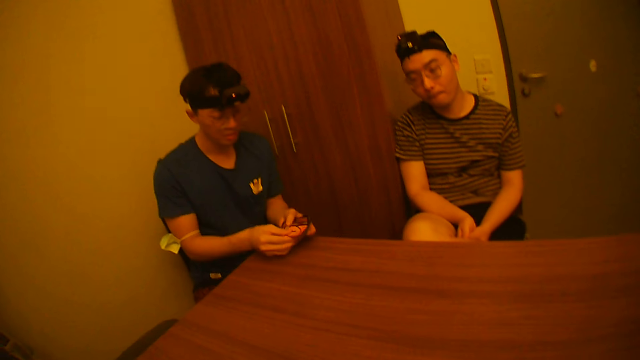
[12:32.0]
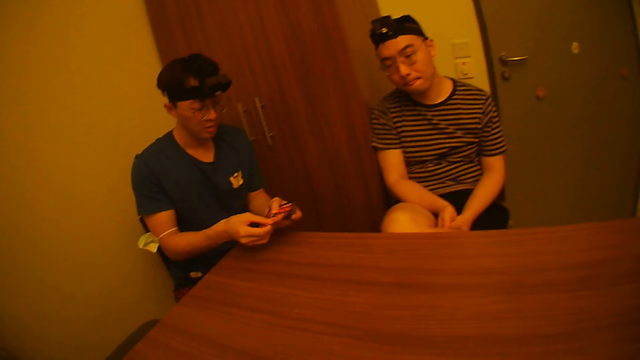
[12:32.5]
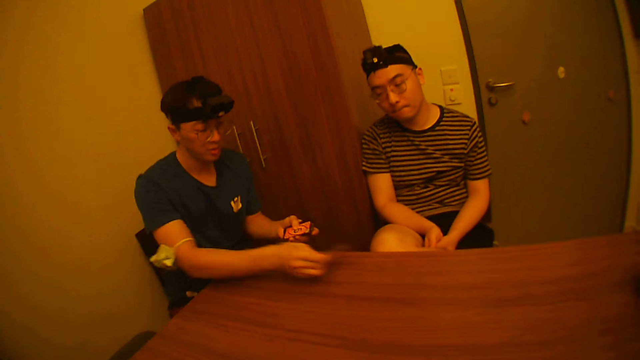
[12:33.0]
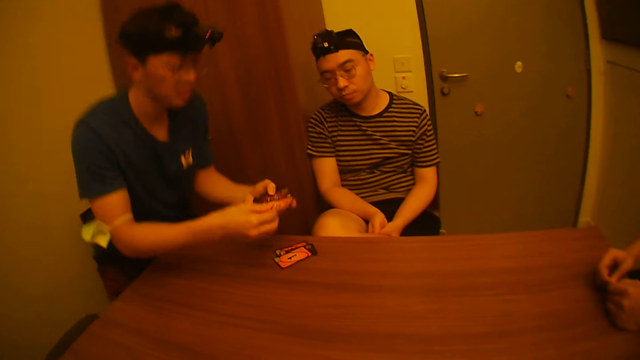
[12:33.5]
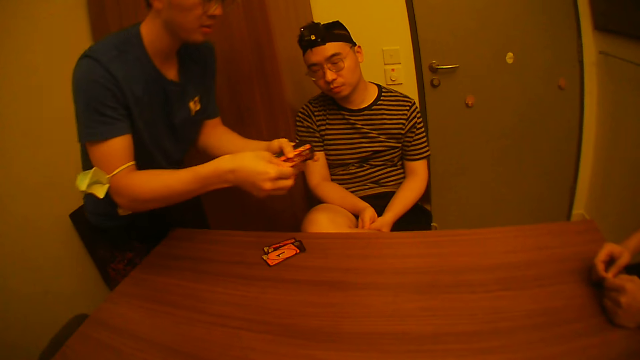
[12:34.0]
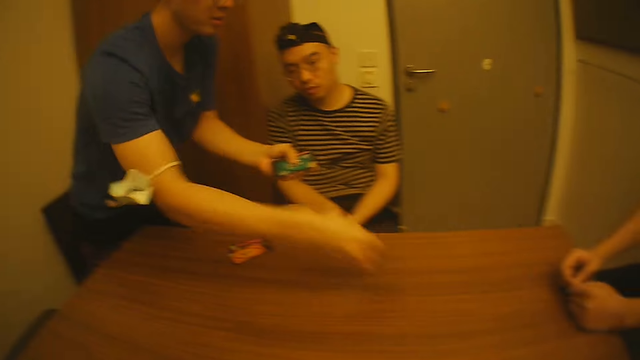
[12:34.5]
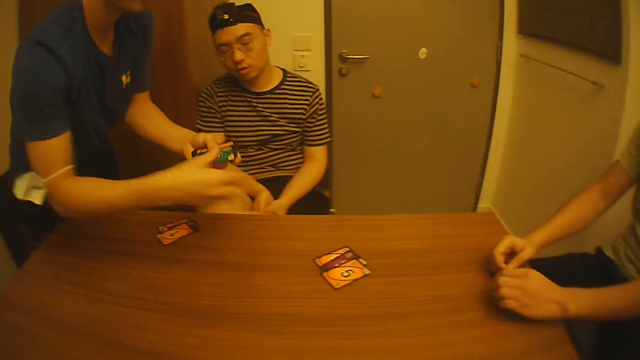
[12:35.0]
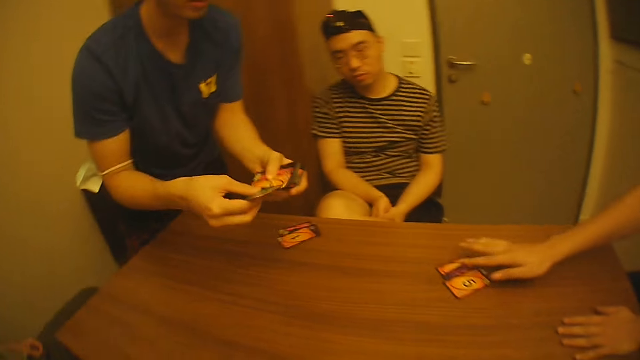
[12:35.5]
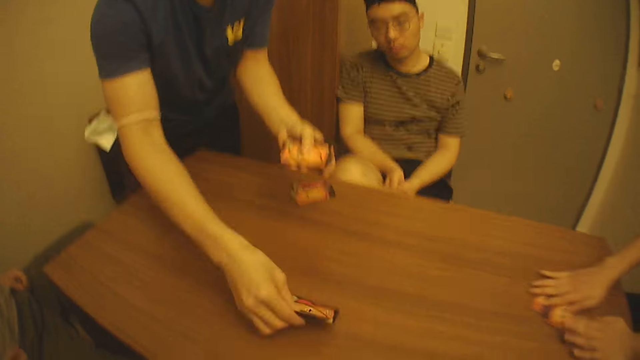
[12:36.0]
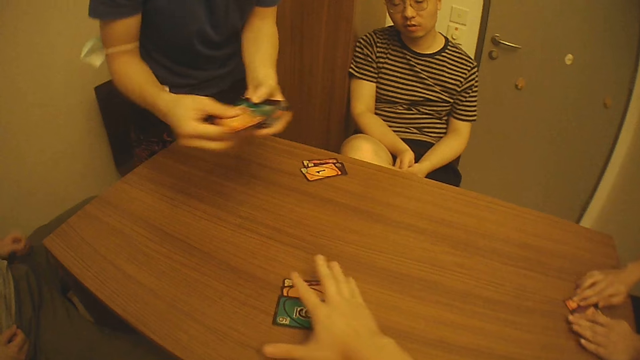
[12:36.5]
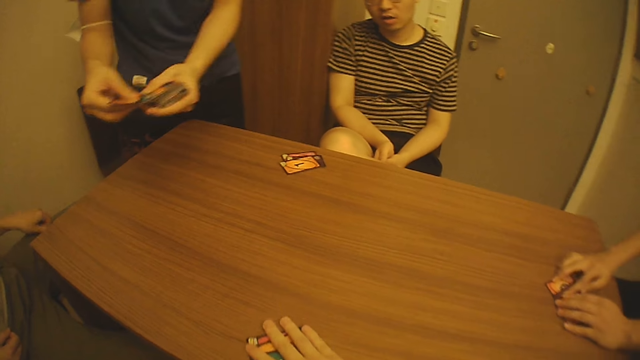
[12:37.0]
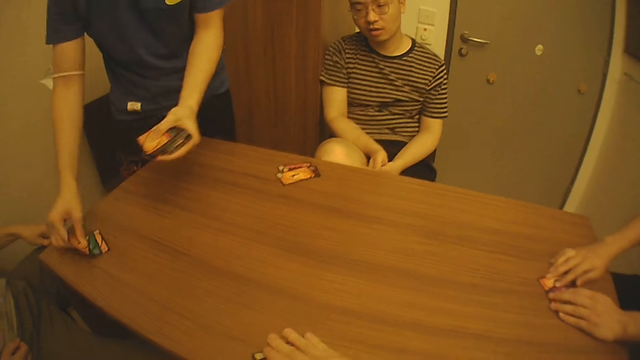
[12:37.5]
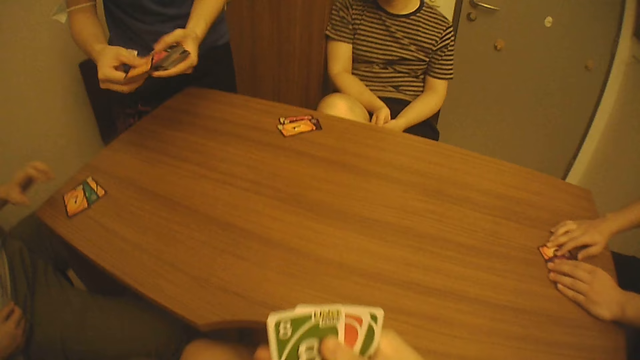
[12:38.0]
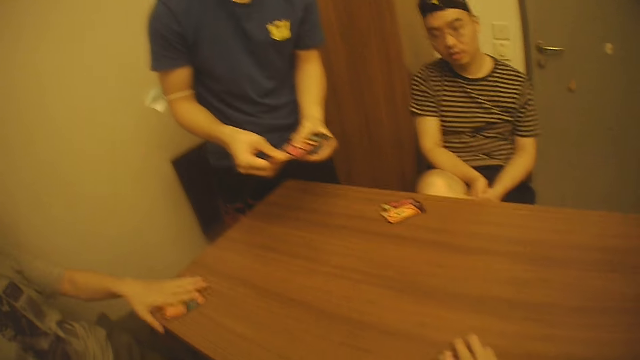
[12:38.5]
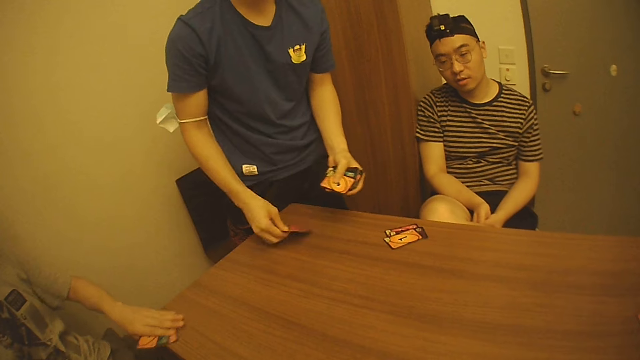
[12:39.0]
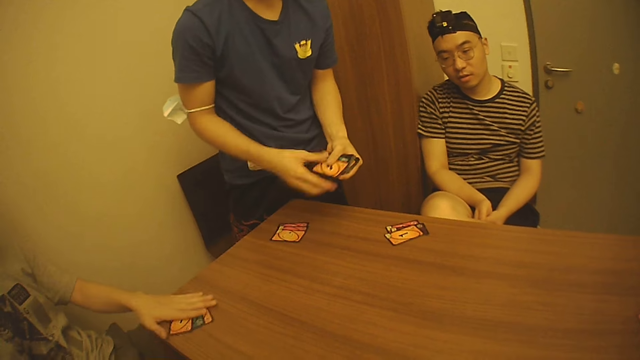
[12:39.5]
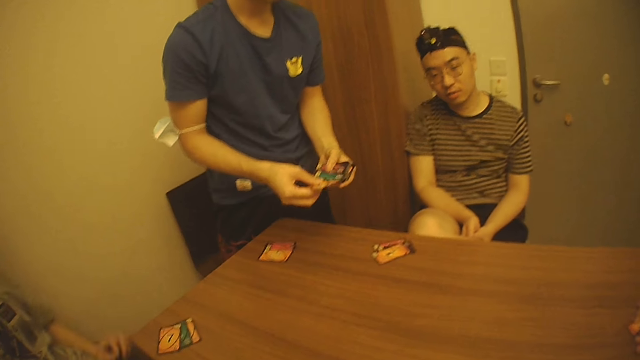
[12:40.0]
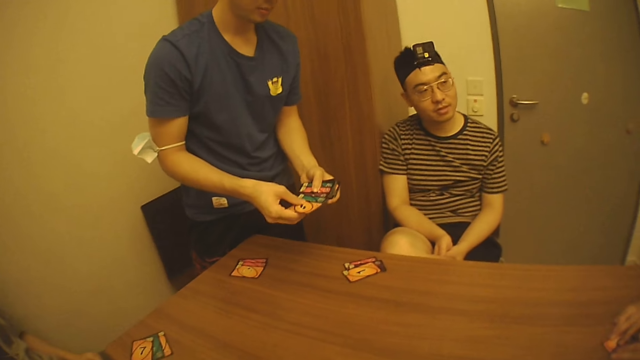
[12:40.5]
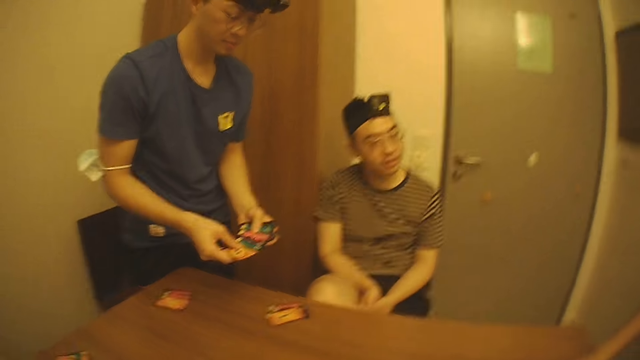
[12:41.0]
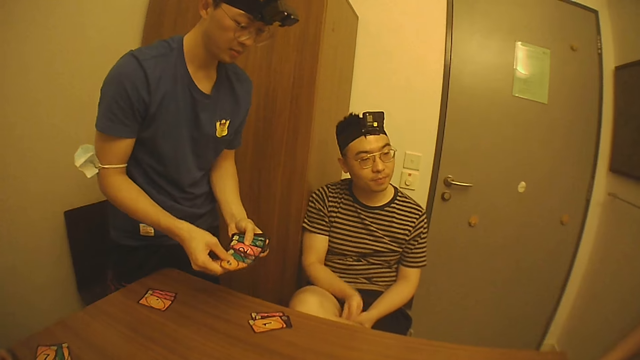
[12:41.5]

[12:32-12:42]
The man picks the cards from his left hand with his right hand and drops the cards on the table with his right hand. The man picks the cards from his left hand with his right hand and drops the cards on the table with his right hand. The man picks the cards from his left hand with his right hand. Another man moves the cards on the table with his right hand. The first man drops the cards on the table with his right hand. The second man touches the cards on the table with both hands. The camera wearer picks the cards from the table with his right hand. The first man picks the cards from his left hand with his right hand, drops the cards on the table with his right hand, and picks the cards from his left hand with his right hand. A third man moves the cards on the table with his left hand. The camera wearer drops the cards on the table with his right hand. The first man drops the cards on the table with his right hand and picks the cards from his left hand with his right hand.

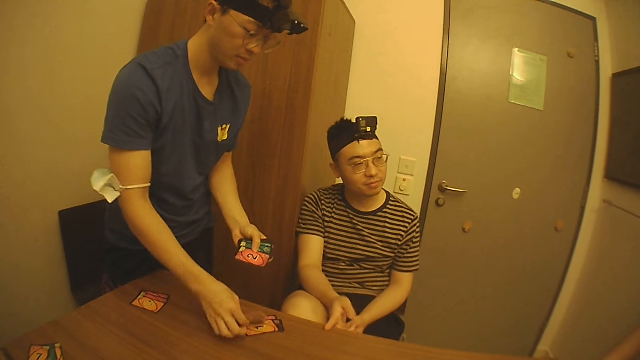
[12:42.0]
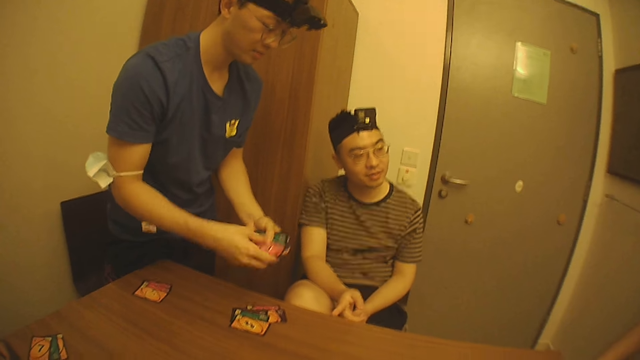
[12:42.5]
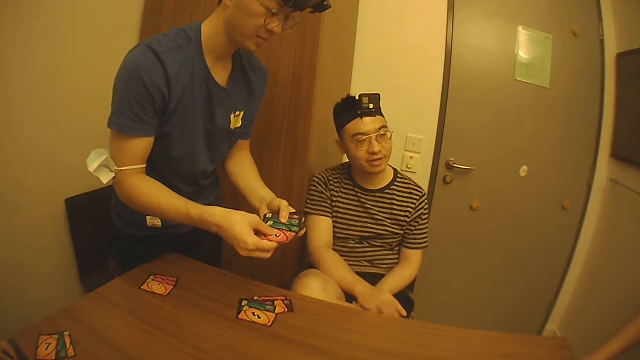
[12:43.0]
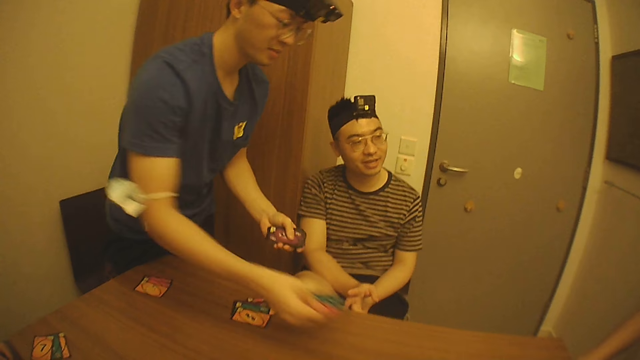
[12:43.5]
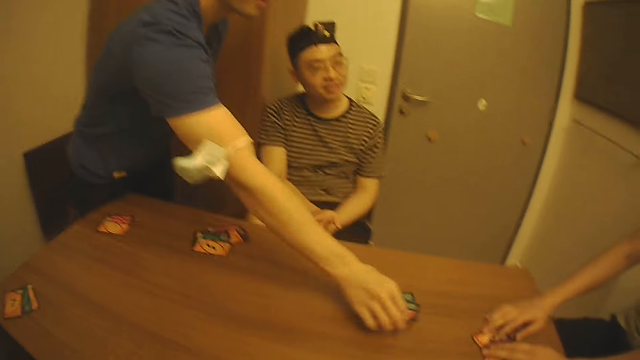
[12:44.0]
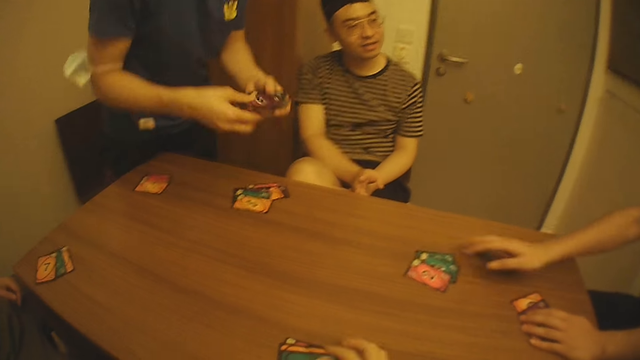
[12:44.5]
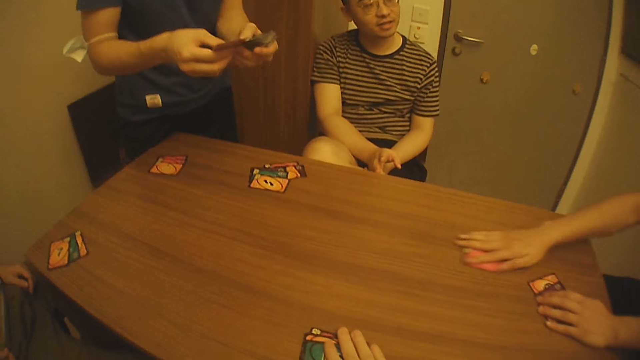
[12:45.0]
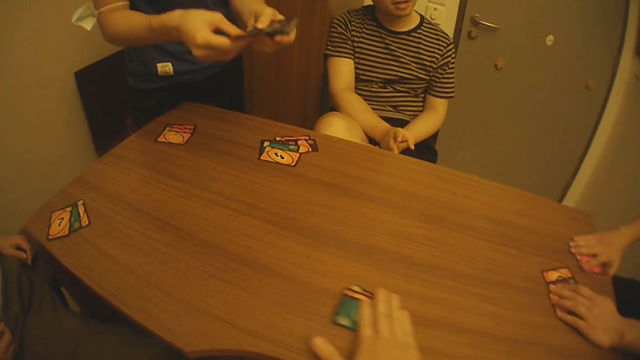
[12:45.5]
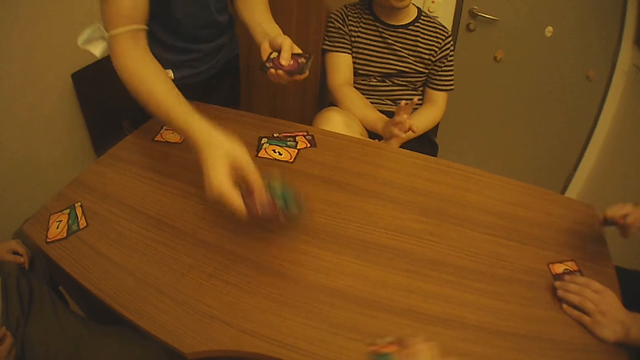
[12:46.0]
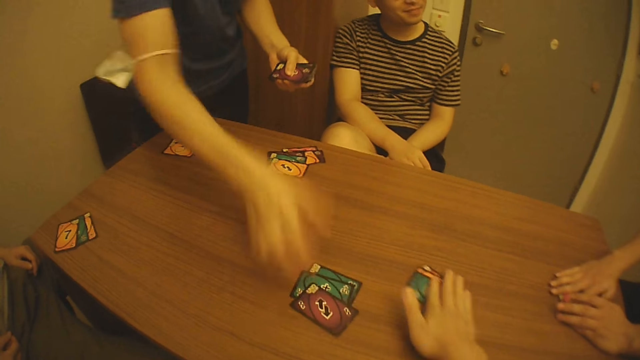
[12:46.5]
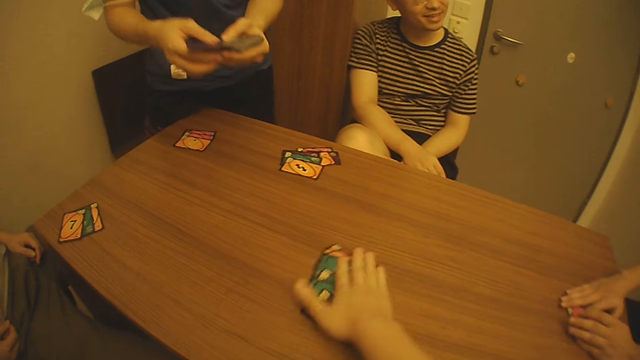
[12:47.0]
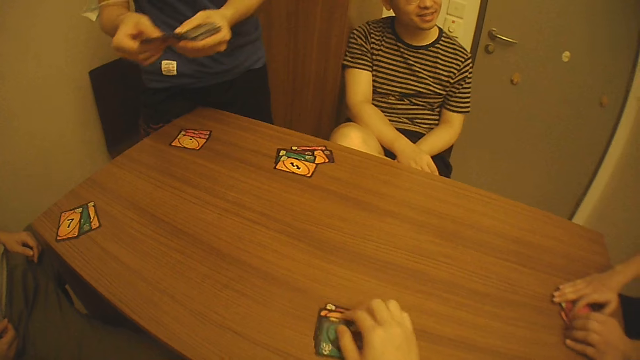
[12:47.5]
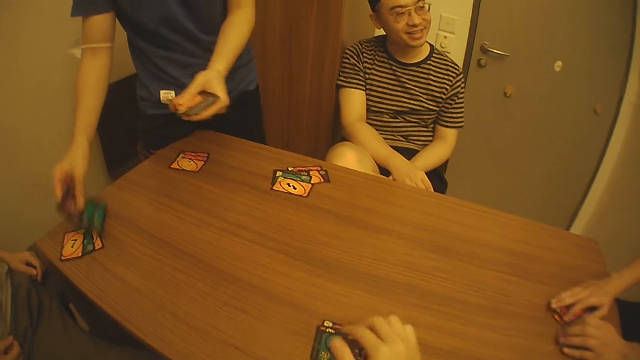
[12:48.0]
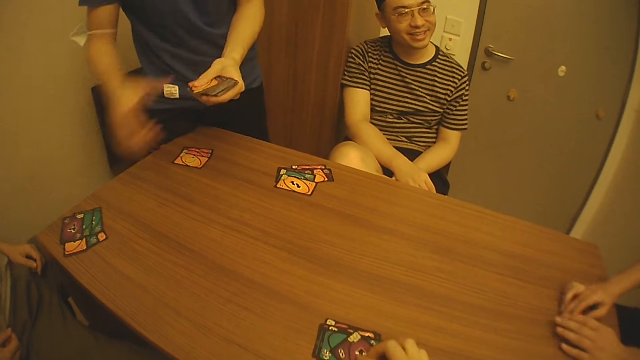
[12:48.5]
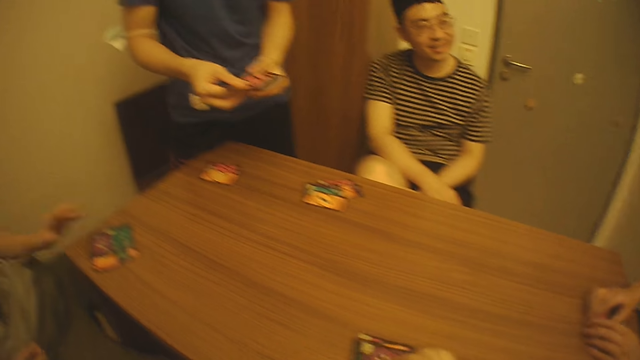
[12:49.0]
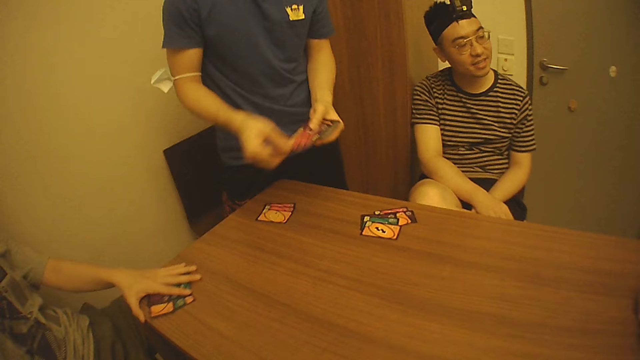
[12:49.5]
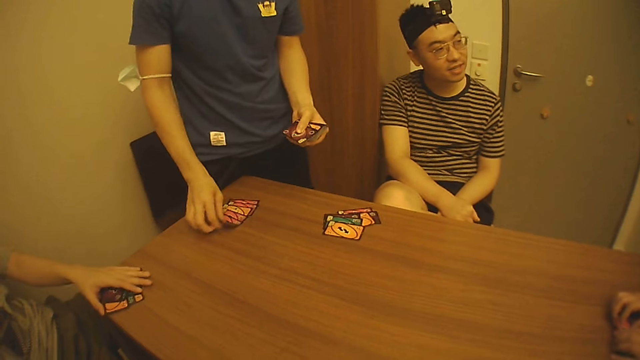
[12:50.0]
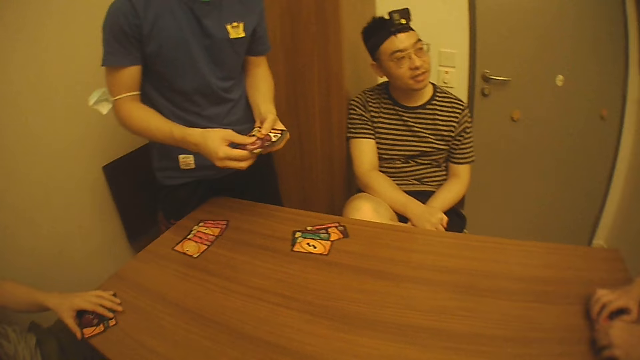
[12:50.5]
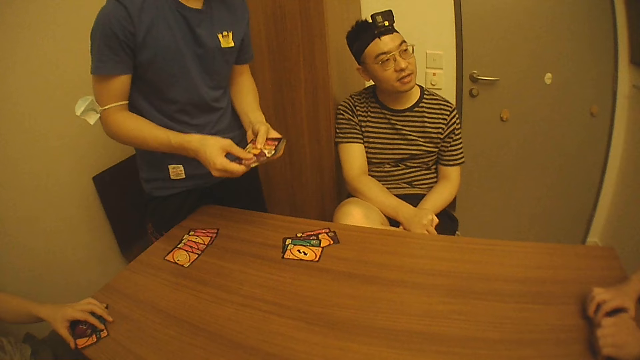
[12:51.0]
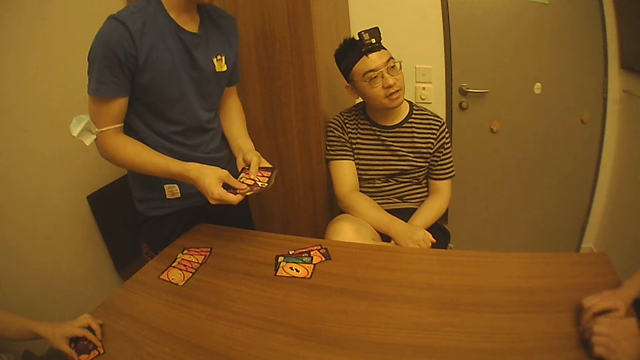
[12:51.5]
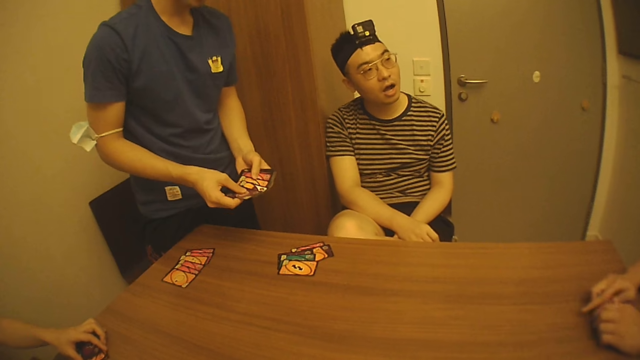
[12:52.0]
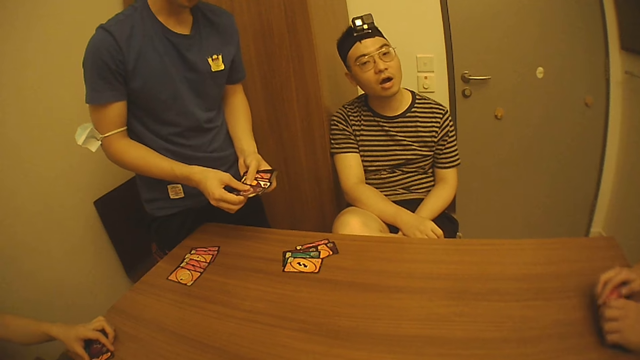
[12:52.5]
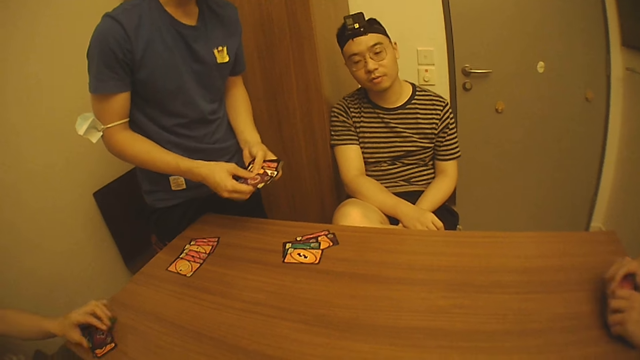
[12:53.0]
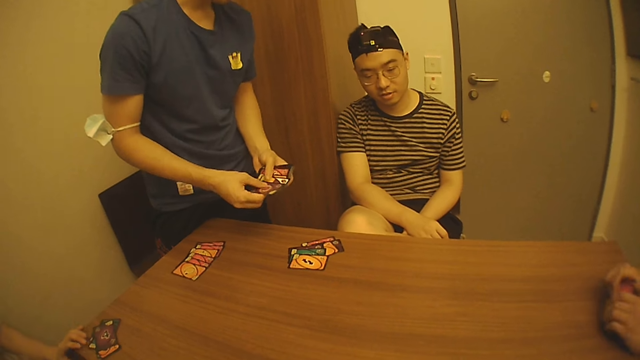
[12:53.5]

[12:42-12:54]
The man drops the cards on the table with his right hand, picks the cards from his left hand with his right hand, and drops the cards on the table with his right hand. Another man touches the cards on the table with his left hand. The first man picks the cards from his left hand with his right hand. The camera wearer moves the cards on the table with his right hand. The second man moves the cards on the table with his right hand and lifts the cards on the table with his right hand. The first man drops the cards on the table with his right hand. The second man drops the cards on the table with his right hand. The first man picks the cards from his left hand with his right hand, drops the cards on the table with his right hand, and picks the cards from his left hand with his right hand. A third man moves the cards on the table with his left hand. The first man drops the cards on the table with his right hand and touches the cards in his left hand with his right hand. The second man lifts the cards with both hands.
